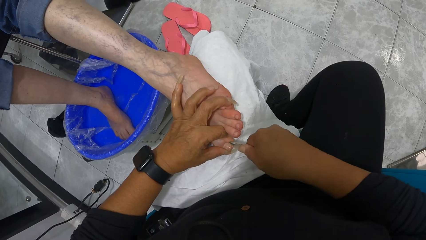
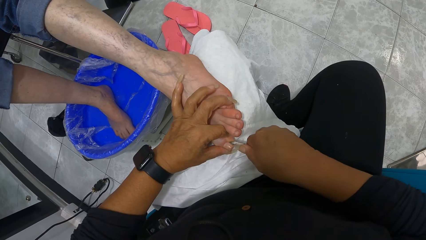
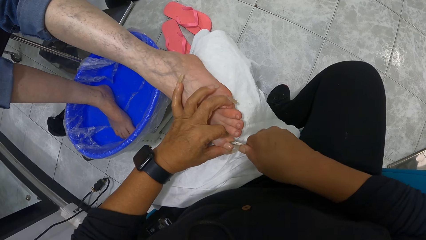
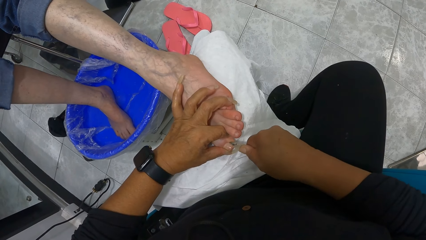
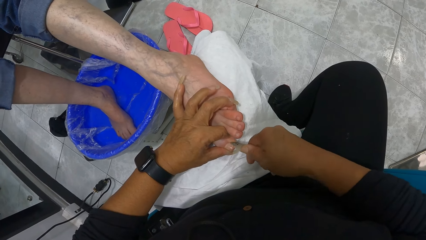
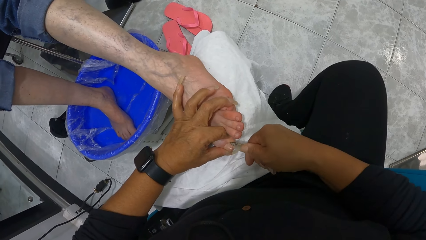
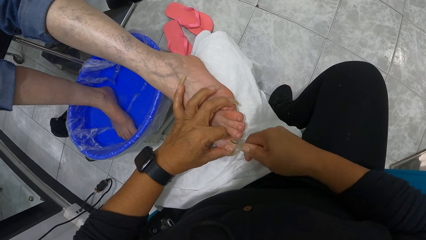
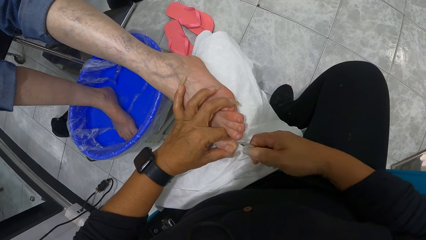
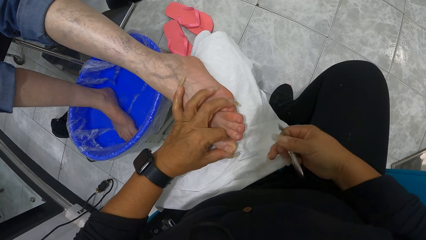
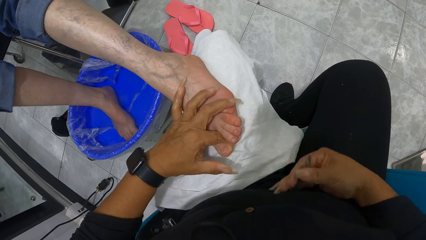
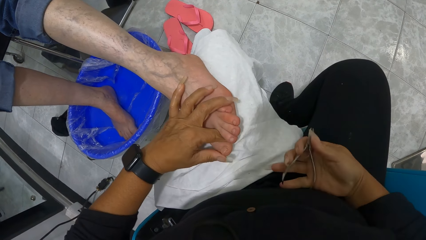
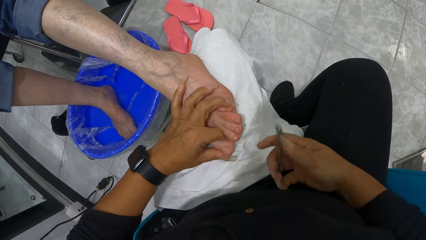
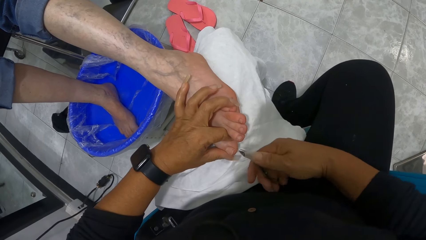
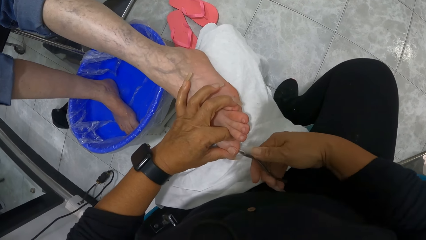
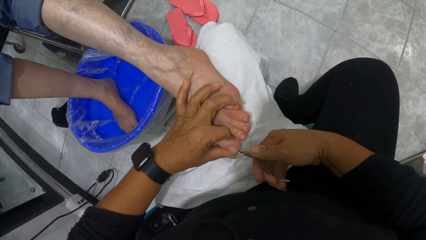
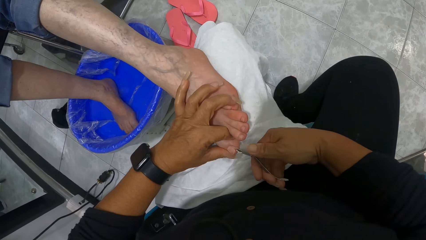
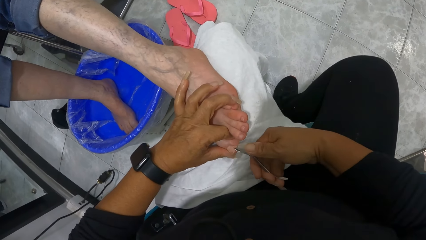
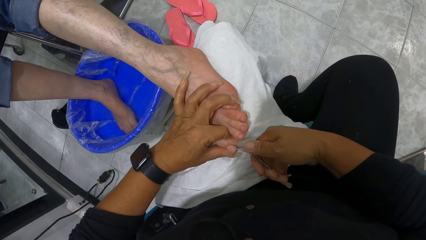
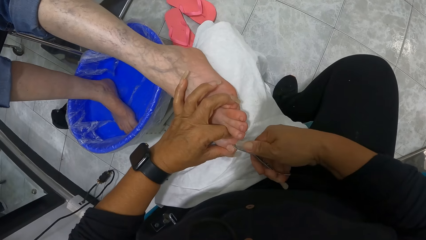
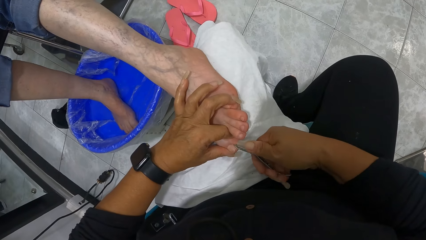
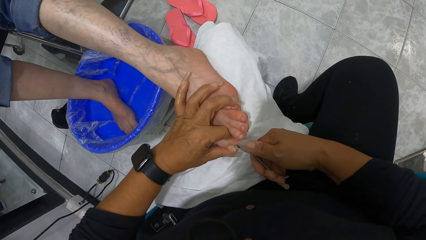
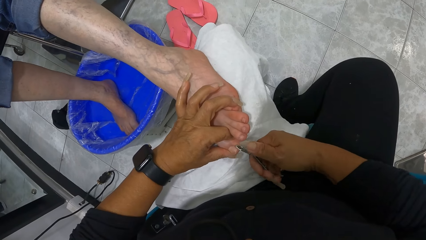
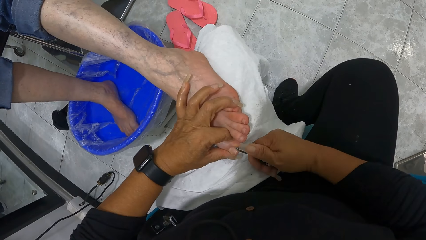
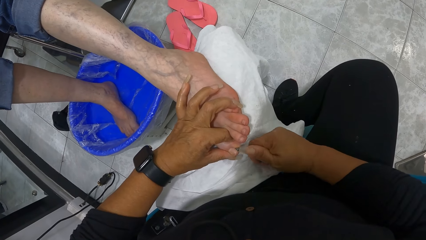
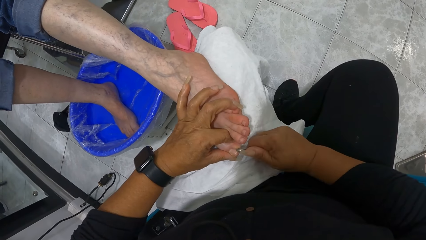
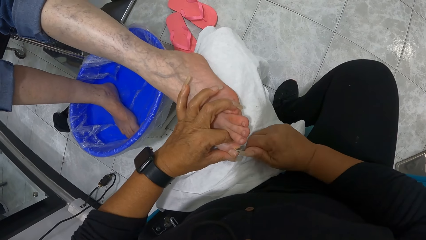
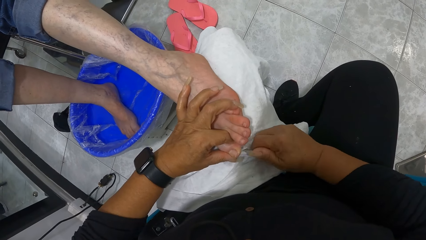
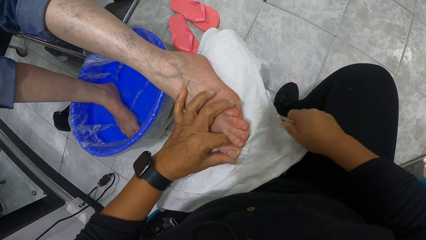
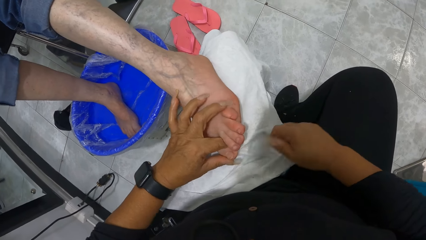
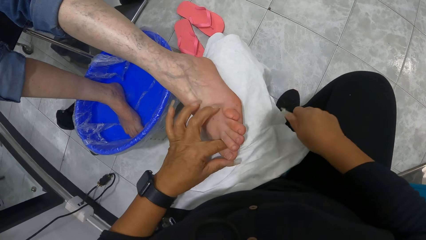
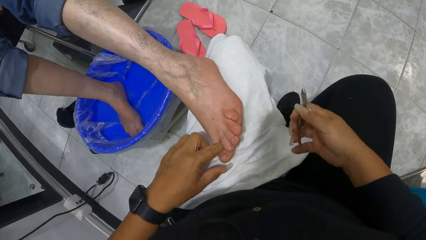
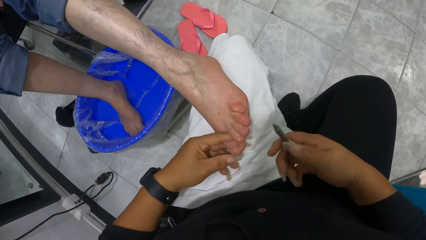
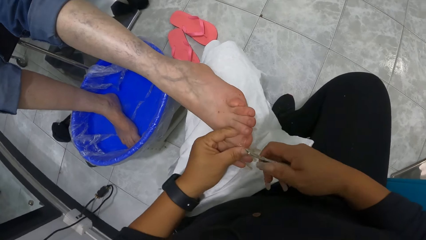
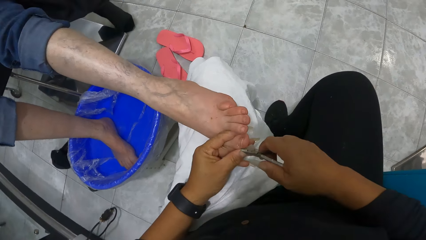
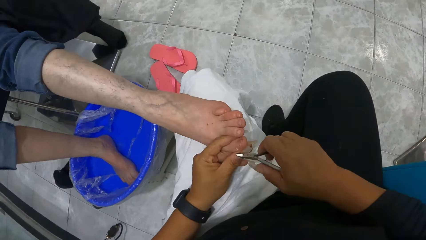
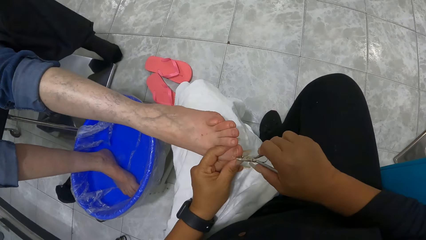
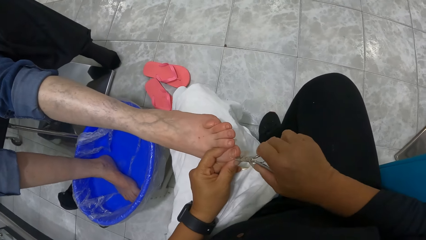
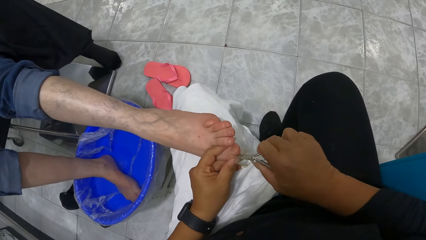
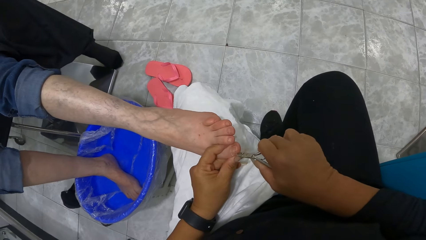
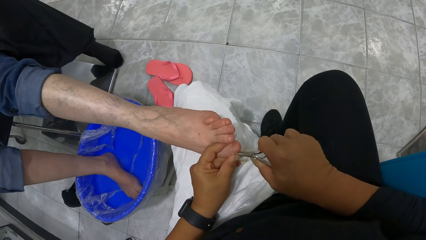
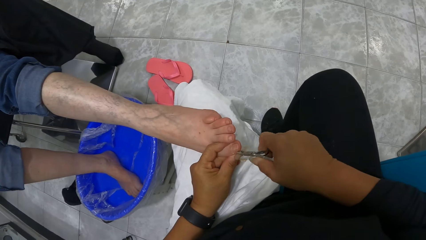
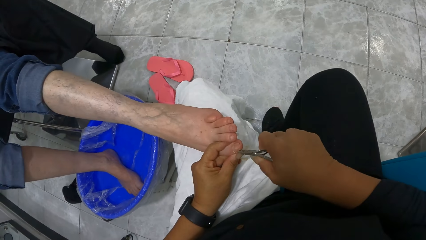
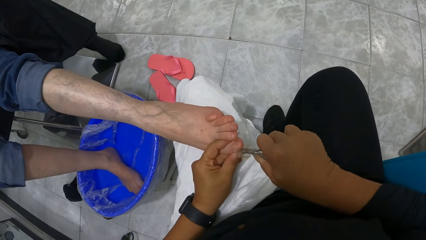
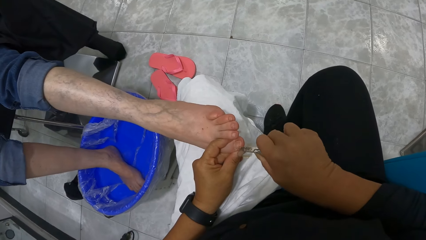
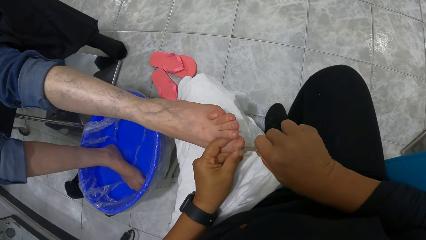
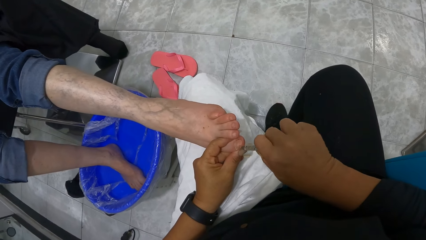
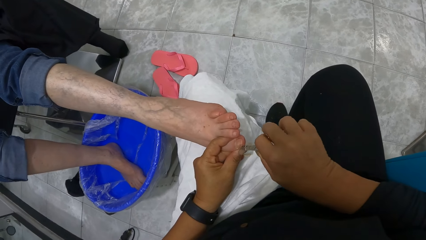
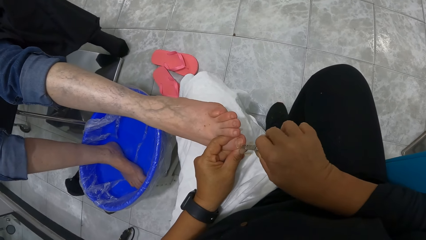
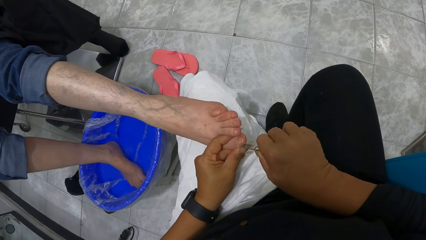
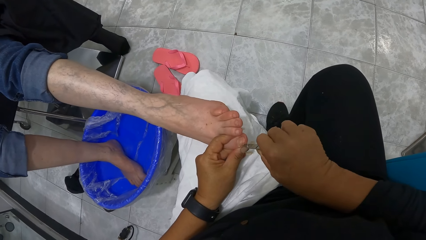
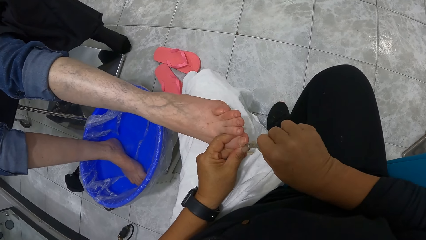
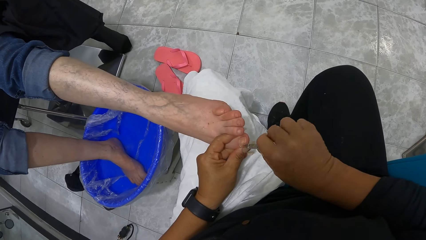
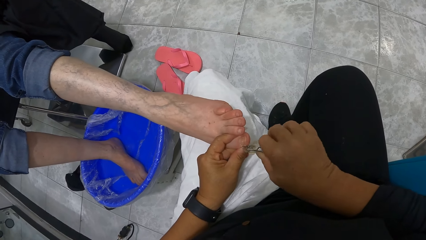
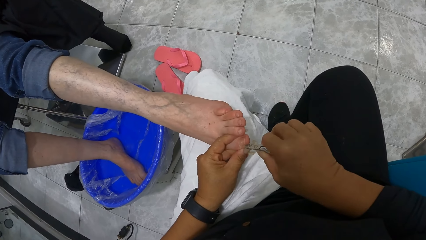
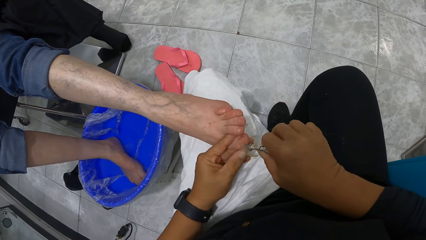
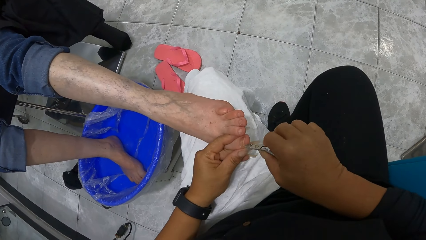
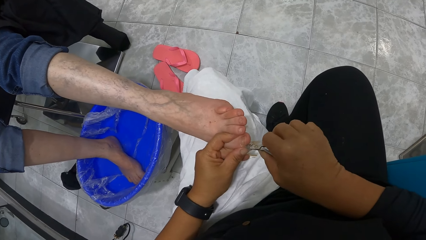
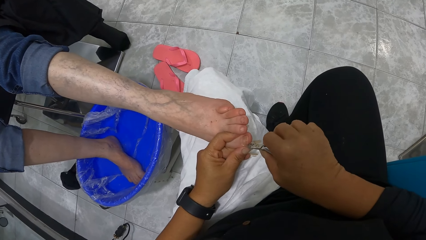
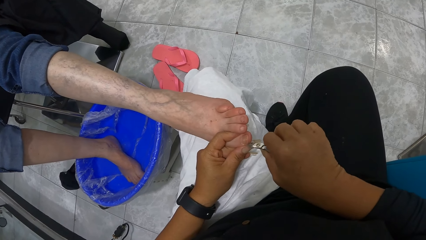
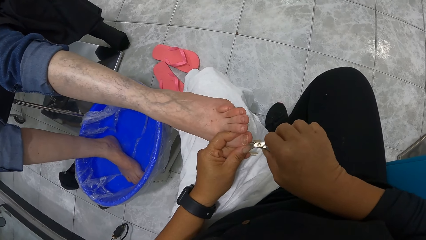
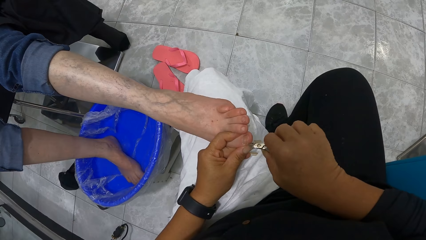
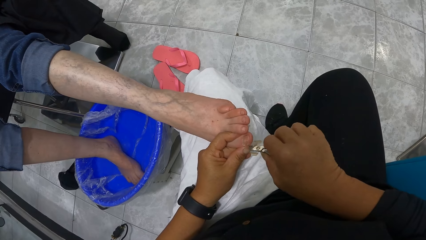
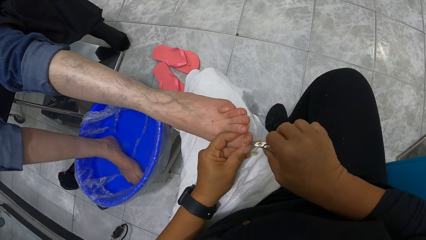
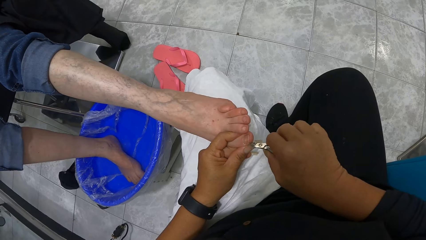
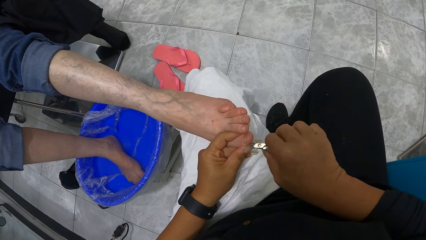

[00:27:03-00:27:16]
The camera wearer cleans her right hand on her shirt. She adjusts the nail scissors or cuticle nipper on the hand. She nips the toe with the cuticle nipper with her right hand. She wipes the cuticle nipper on the towel with her right hand. She wipes the hand on the fabric. She moves the left foot of the woman with her left hand. She nips the toe with the cuticle nipper with her right hand.

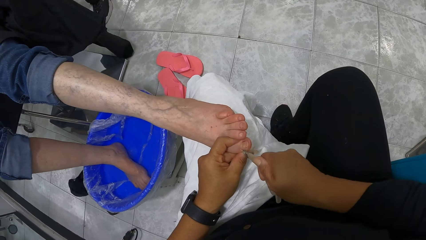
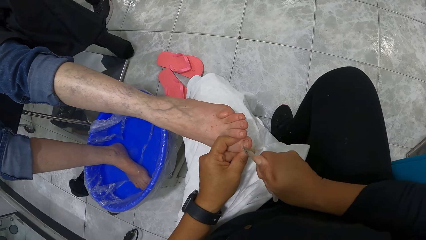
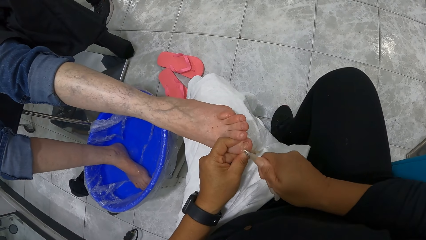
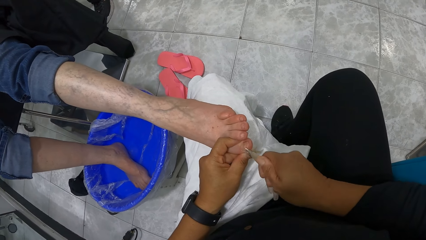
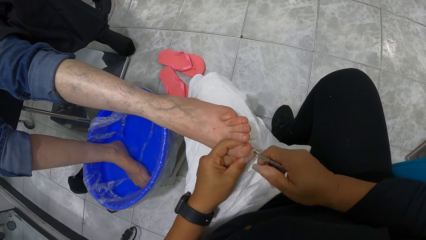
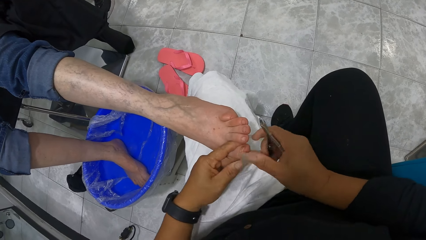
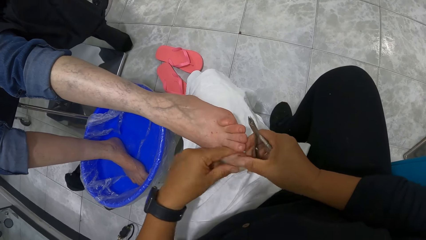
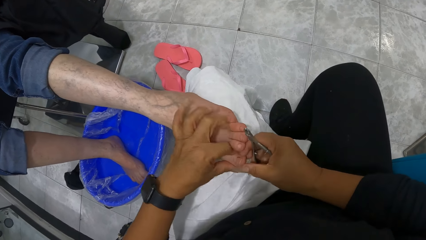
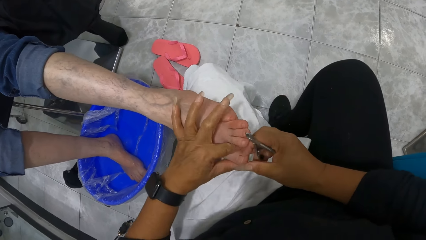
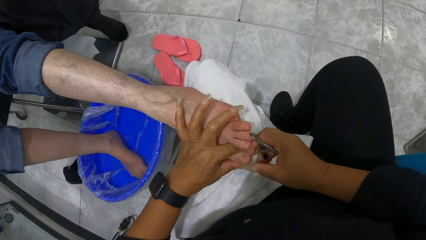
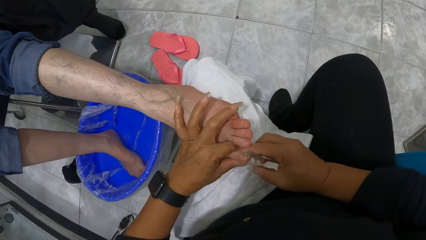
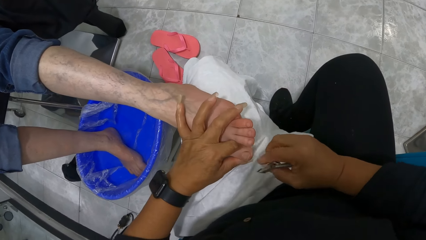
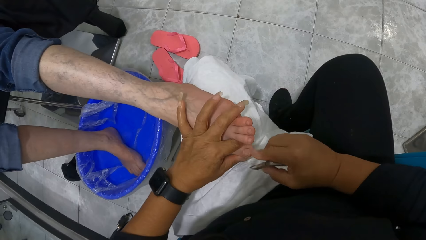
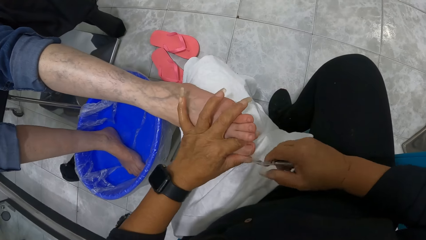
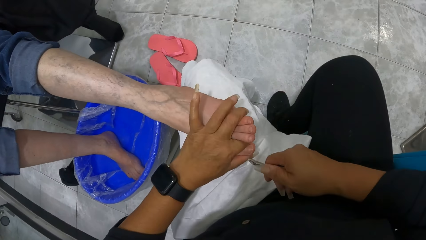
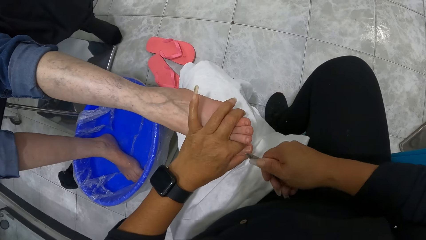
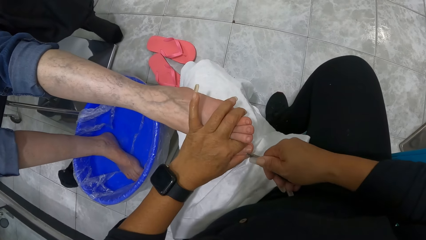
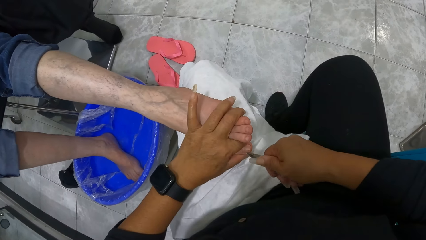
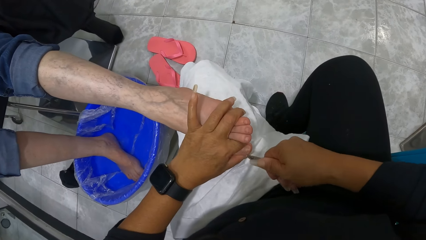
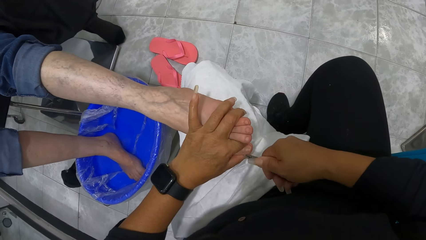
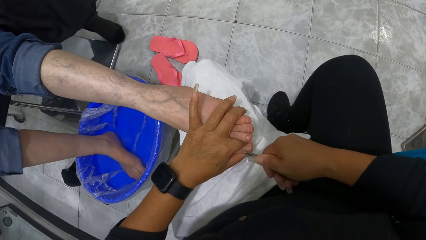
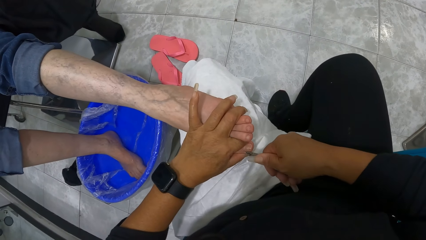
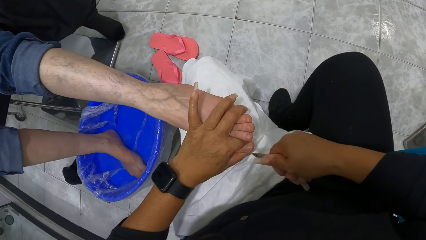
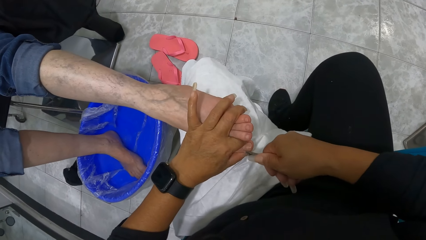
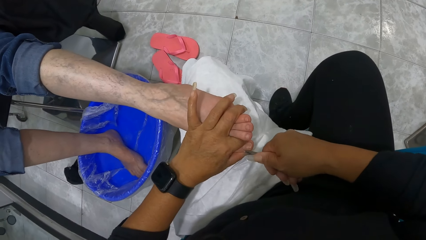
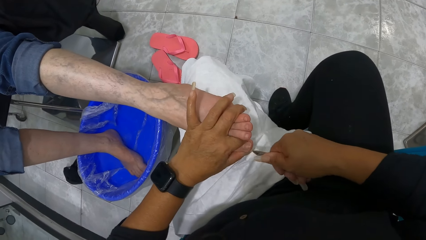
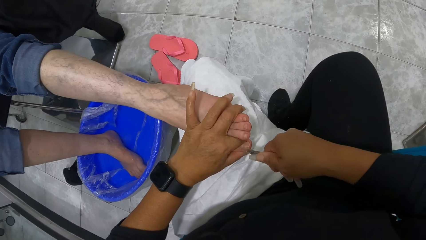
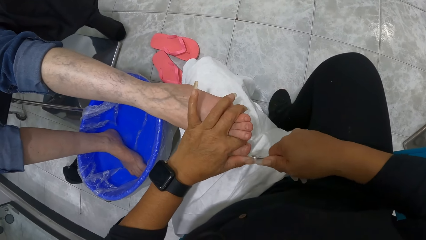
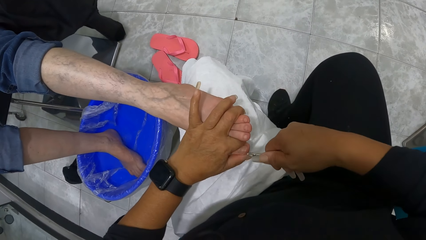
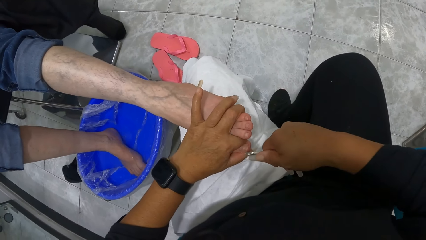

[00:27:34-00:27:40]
The camera wearer wipes the left big toe of the woman with her right hand. She removes the cuticles on the left big toe of the woman with the cuticle remover in her right hand.
